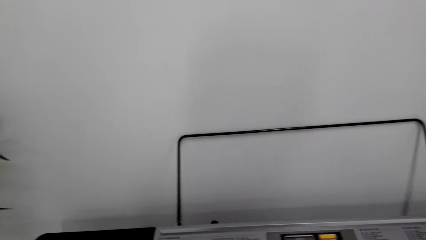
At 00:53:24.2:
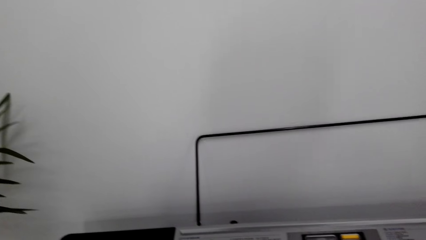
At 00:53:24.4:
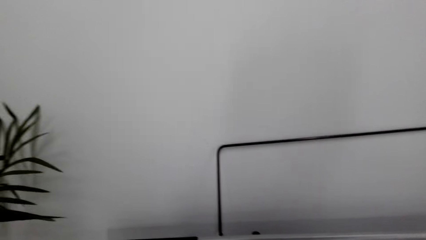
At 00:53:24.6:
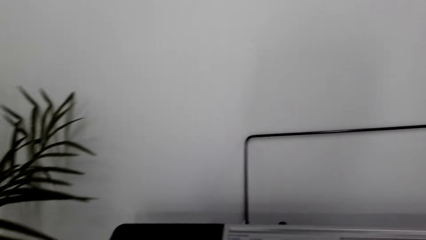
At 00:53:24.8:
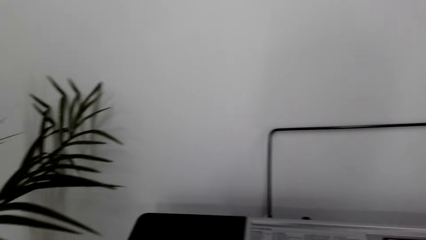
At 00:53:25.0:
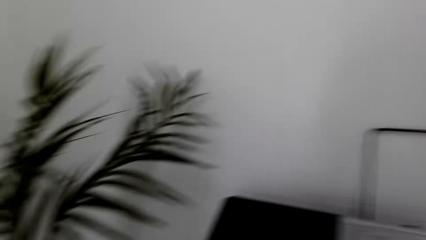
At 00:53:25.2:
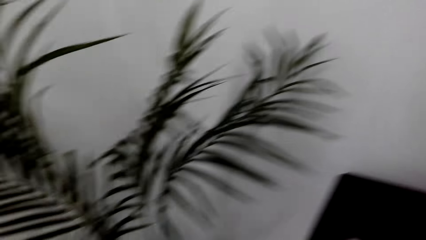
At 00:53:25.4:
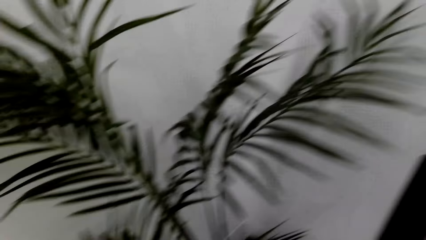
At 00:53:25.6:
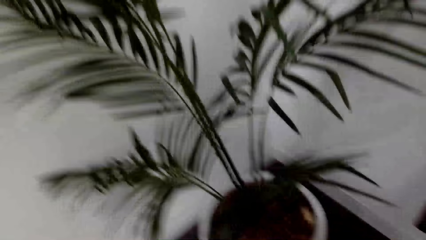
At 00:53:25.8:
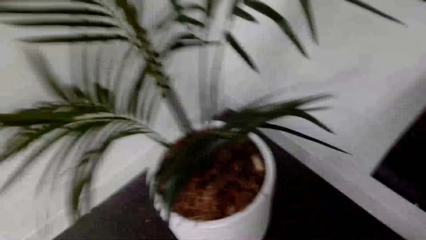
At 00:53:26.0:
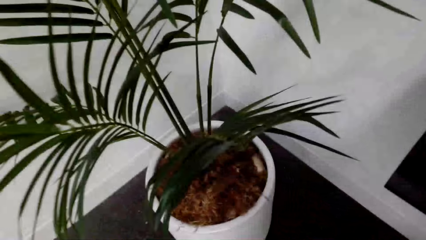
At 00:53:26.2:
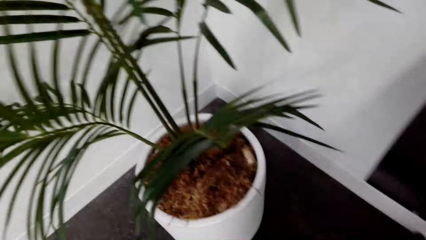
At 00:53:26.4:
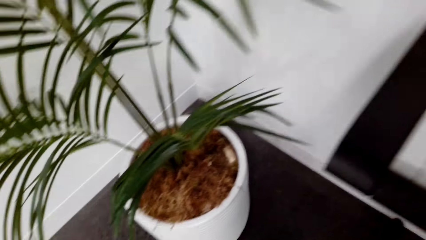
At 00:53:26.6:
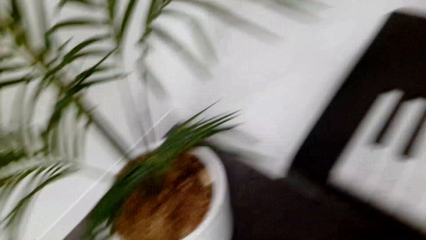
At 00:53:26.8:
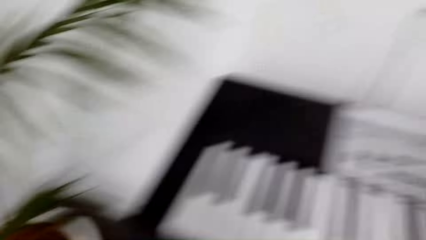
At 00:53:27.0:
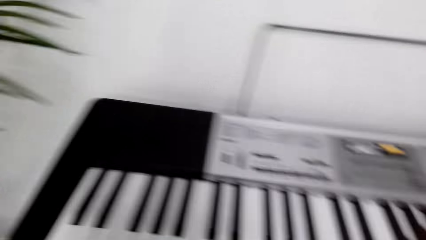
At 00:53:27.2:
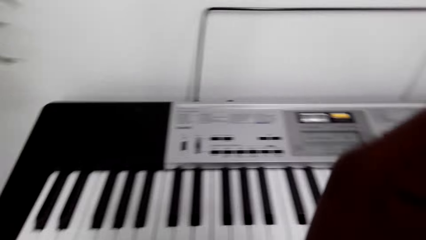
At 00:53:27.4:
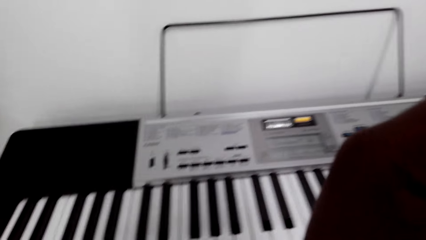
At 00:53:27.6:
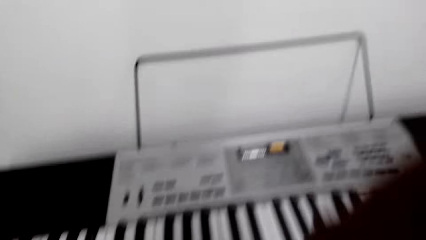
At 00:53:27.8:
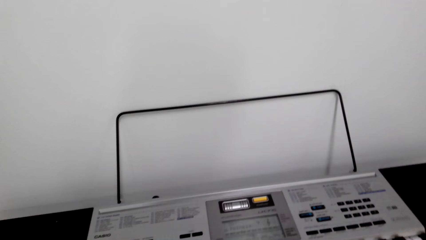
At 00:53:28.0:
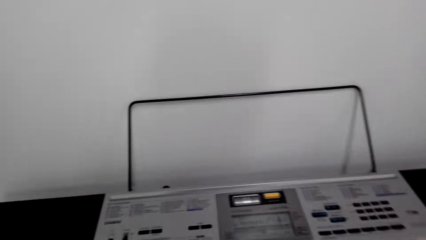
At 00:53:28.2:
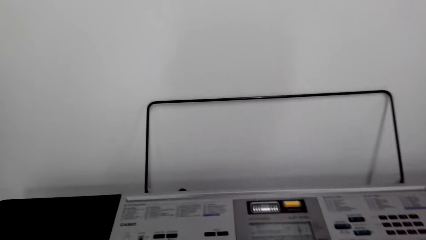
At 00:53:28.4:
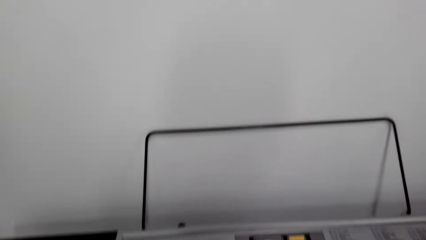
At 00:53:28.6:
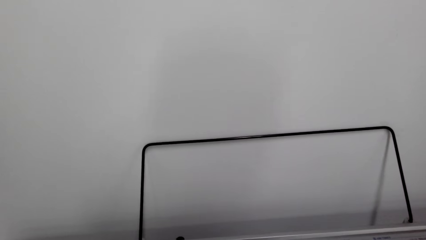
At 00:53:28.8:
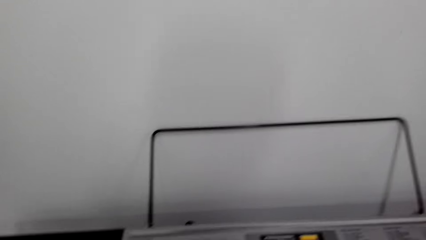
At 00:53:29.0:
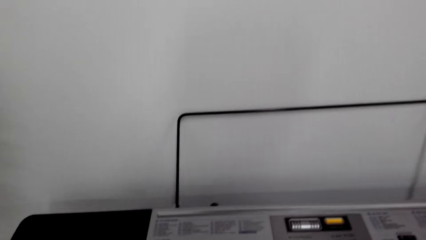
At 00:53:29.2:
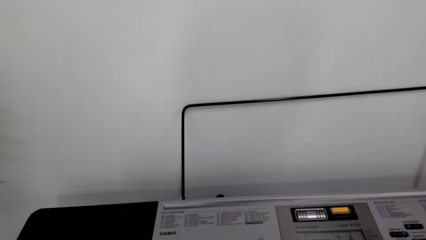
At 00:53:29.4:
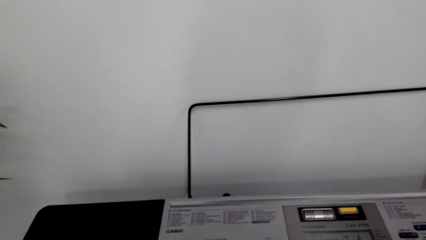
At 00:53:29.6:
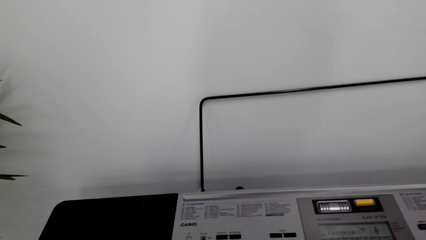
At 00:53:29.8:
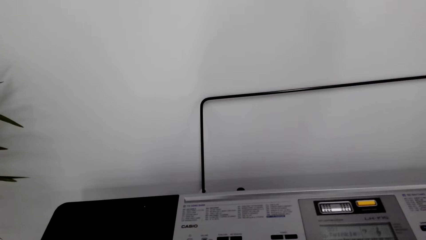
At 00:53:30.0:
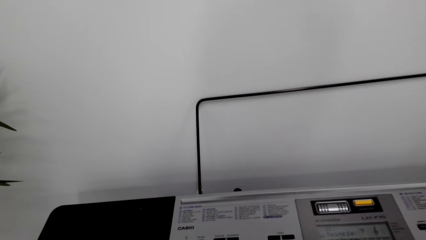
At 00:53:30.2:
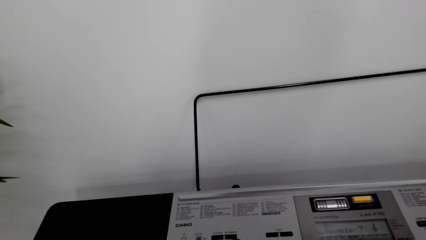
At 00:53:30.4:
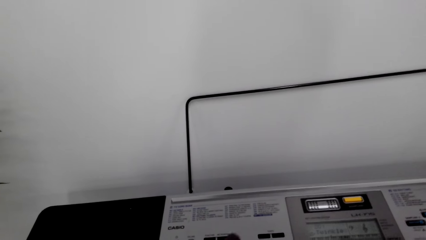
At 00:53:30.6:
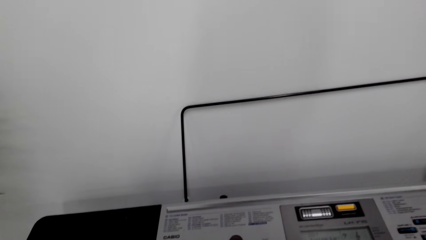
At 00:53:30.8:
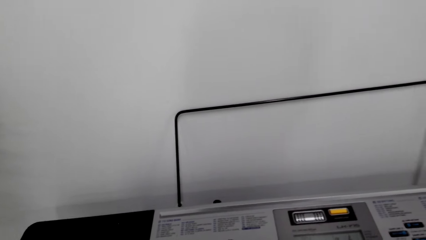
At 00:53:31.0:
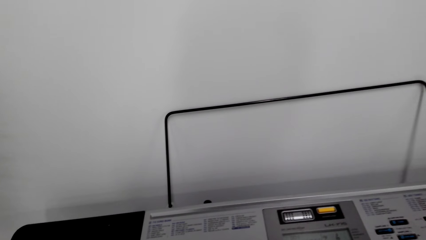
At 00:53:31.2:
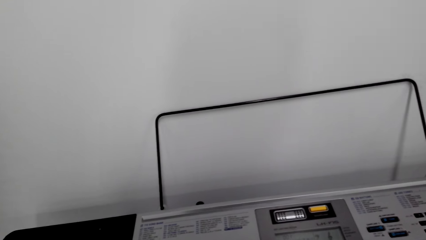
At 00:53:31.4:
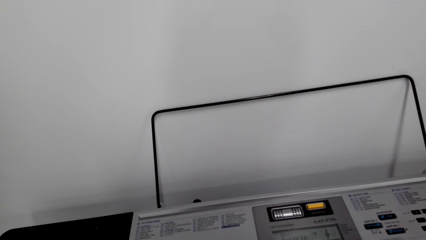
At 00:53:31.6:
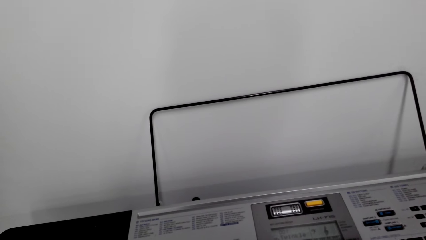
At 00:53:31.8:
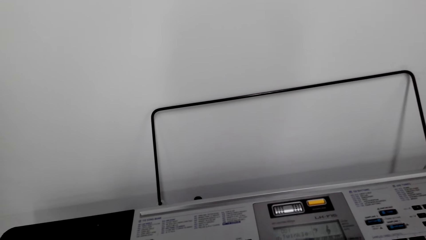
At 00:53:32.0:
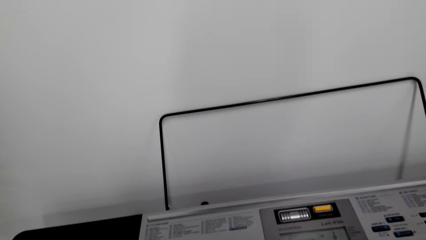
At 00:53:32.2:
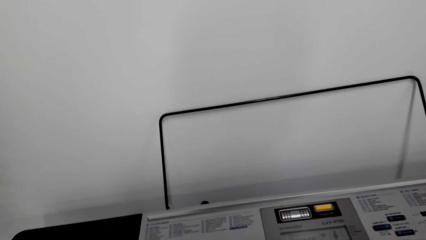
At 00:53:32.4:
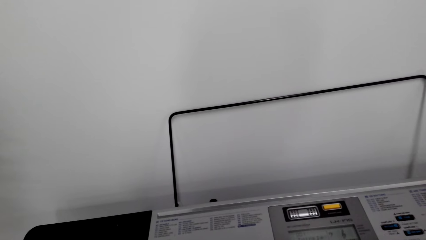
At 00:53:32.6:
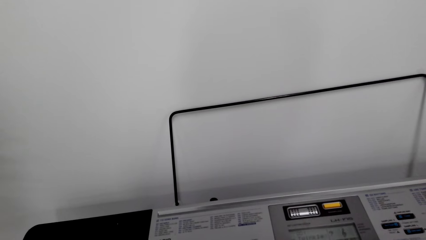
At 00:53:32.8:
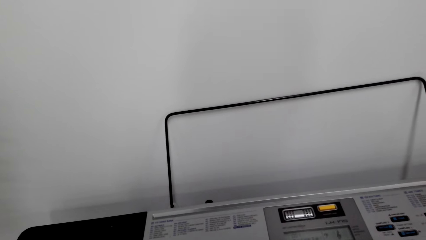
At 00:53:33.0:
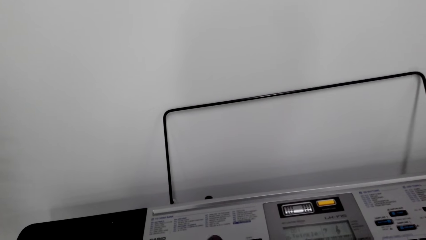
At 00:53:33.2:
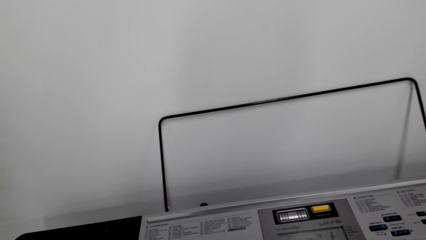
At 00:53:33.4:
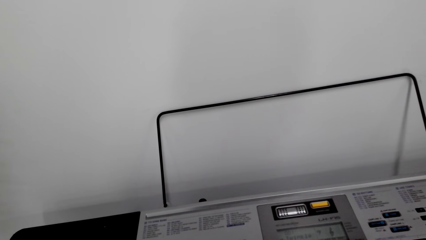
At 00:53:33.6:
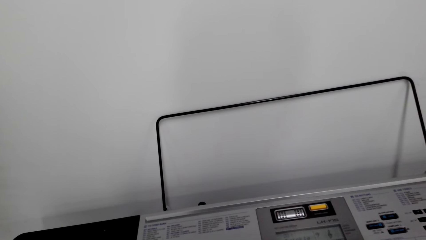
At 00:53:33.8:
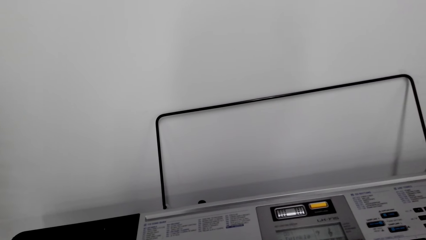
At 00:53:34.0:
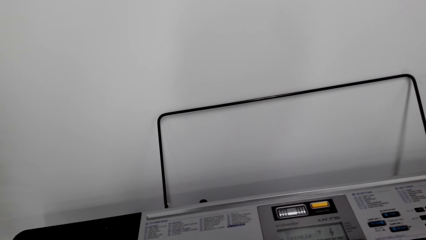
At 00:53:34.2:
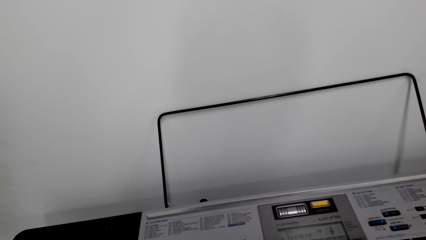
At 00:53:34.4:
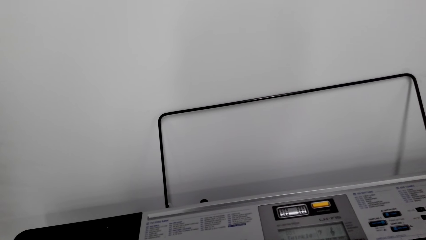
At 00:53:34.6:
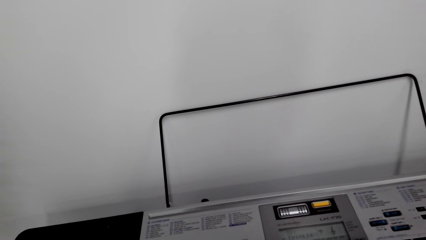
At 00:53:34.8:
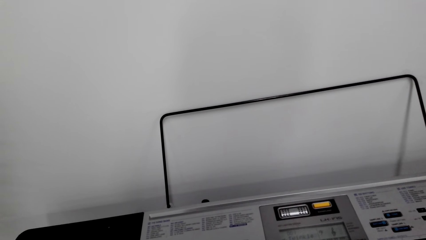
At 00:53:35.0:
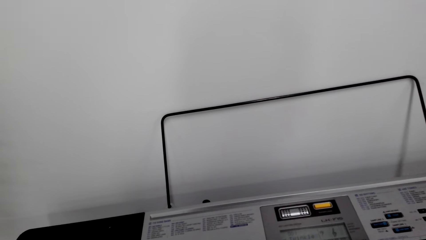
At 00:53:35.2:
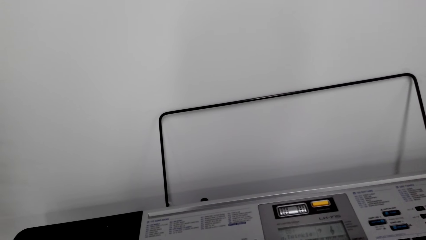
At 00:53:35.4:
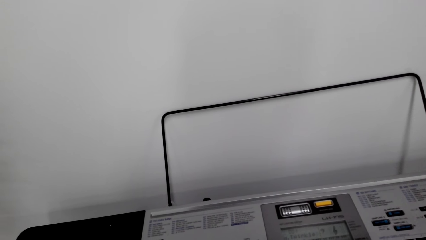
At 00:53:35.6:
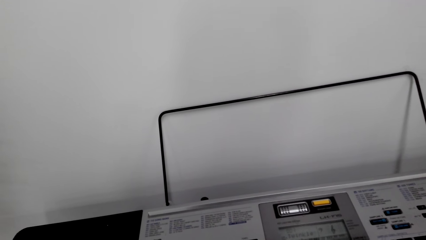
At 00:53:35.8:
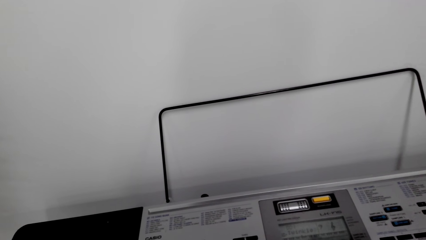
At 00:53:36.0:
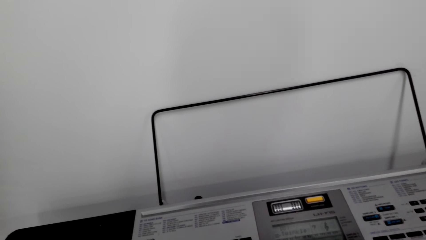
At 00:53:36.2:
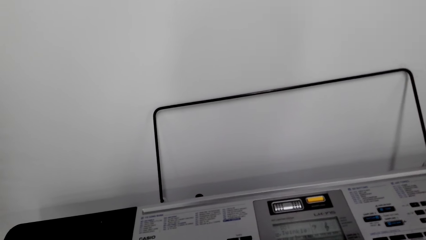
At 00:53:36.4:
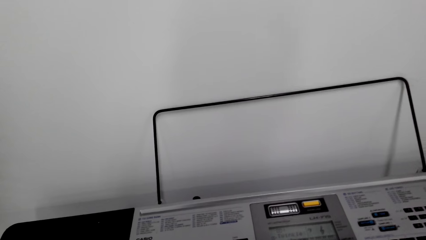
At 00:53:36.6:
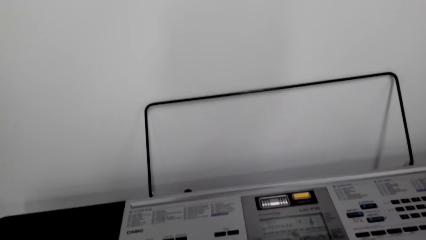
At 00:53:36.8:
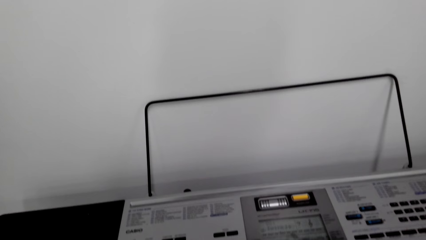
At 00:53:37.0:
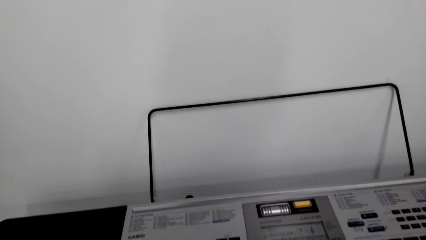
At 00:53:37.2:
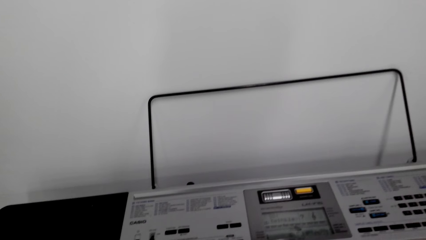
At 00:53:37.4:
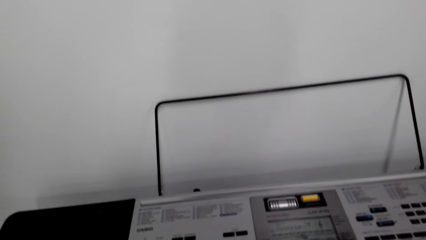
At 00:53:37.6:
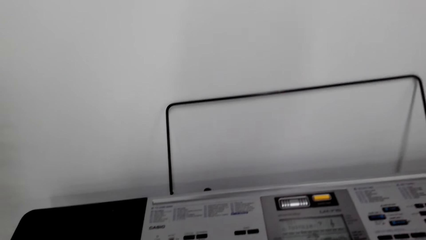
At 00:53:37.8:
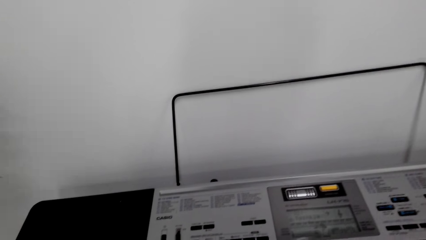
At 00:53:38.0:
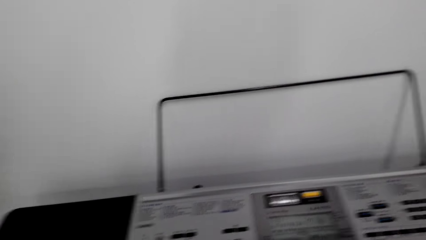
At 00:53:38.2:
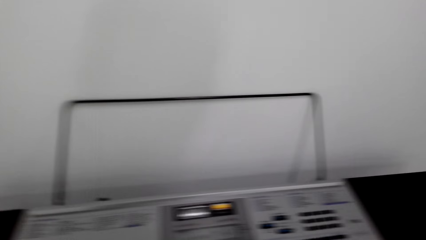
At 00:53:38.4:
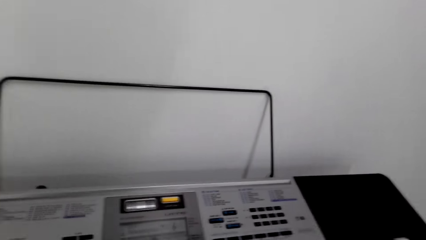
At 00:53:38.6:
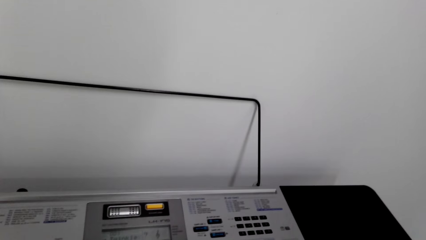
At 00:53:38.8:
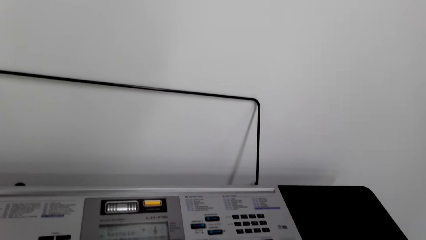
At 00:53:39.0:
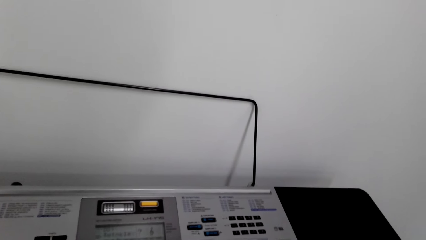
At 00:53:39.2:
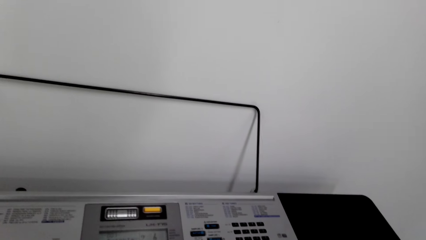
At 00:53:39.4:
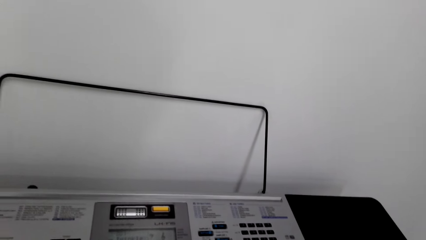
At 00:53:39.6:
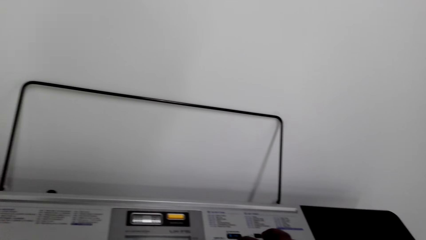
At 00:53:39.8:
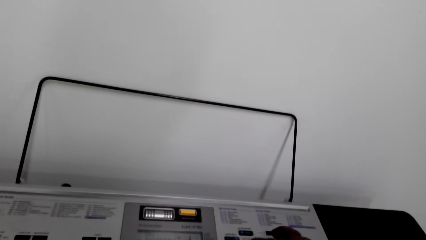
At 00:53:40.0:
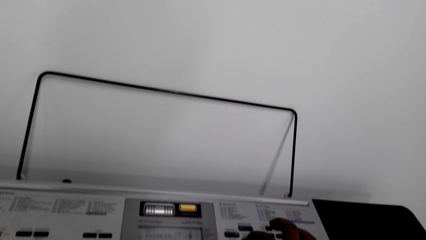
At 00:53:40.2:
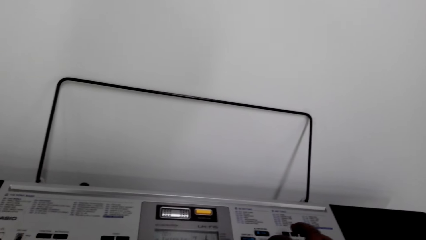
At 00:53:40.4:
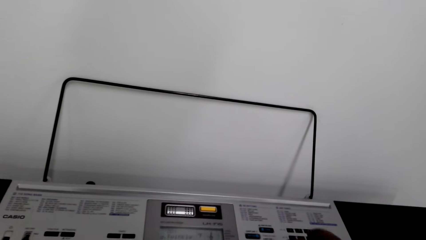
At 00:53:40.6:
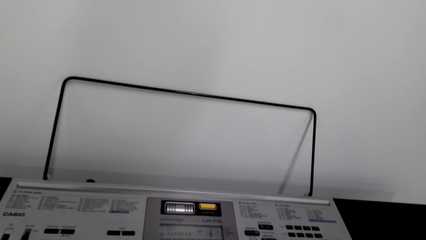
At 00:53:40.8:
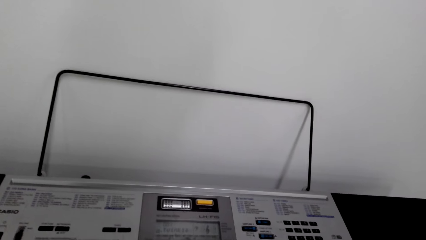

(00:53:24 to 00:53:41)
The camera wearer looks around. They play the keyboard.
